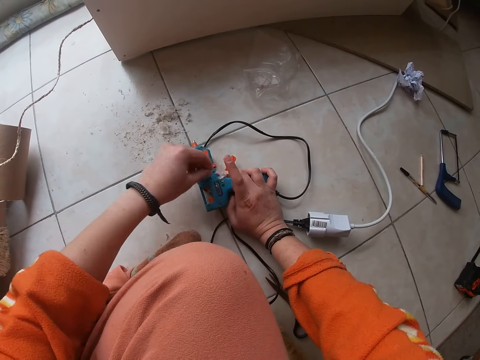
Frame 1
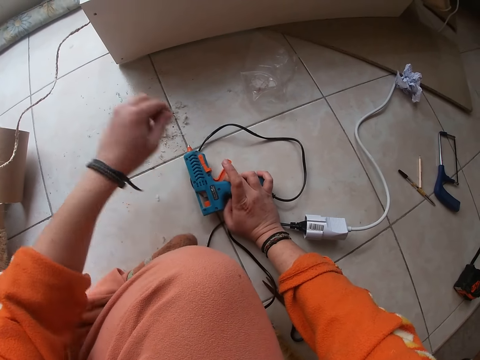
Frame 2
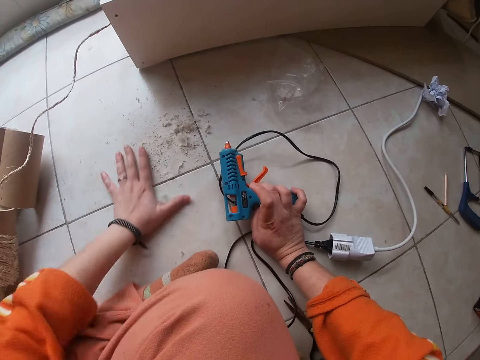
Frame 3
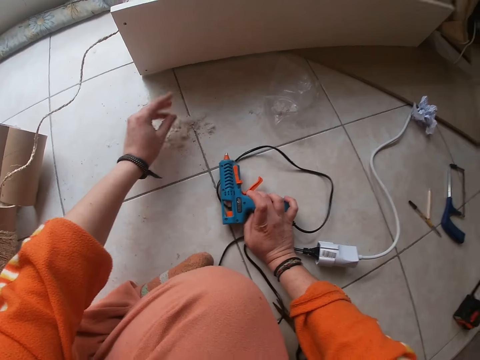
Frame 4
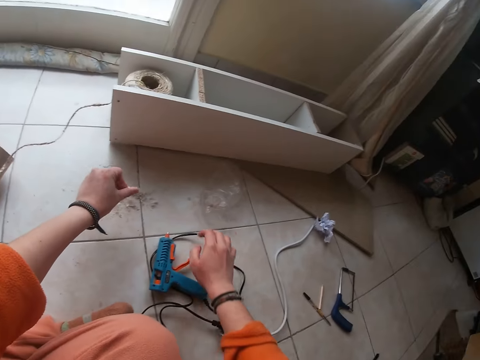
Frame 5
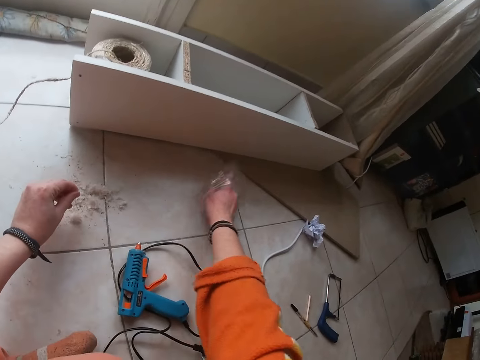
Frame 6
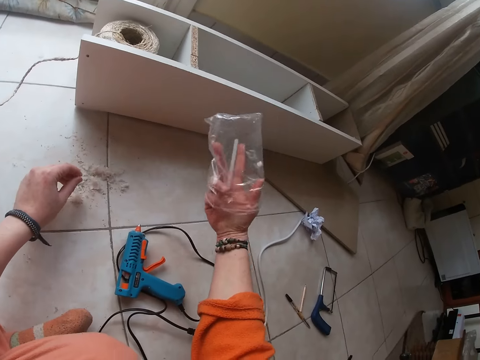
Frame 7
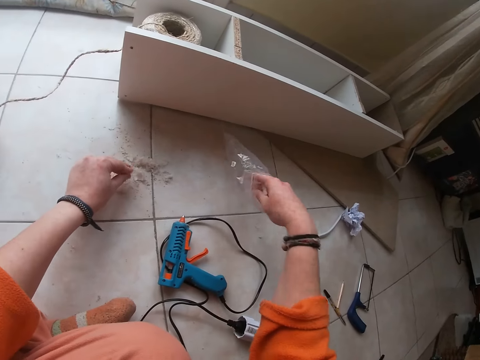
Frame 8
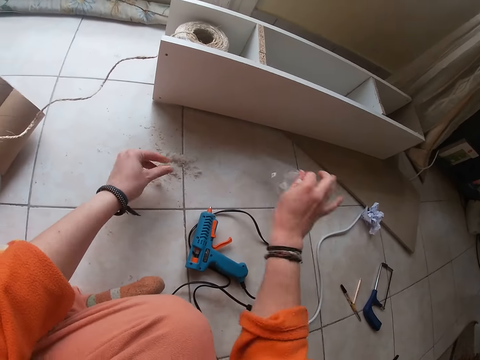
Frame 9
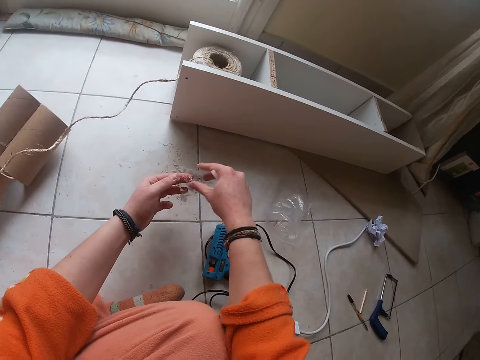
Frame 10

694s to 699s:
The camera wearer gathers the peeled glue on the floor with her left hand. She picks up the paper bag from the floor with her right hand. She inserts her hand in the polythene bag. She takes the glue stick from the paper bag with her right hand. She drops the polythene paper on the floor.

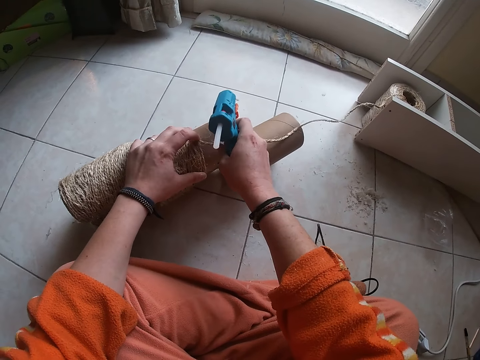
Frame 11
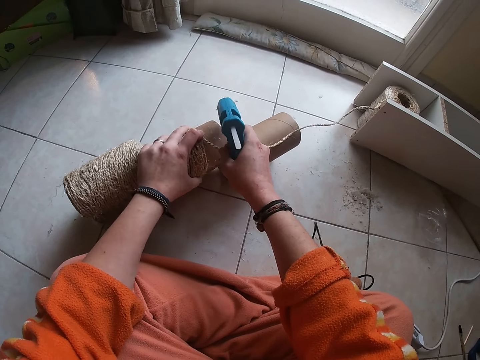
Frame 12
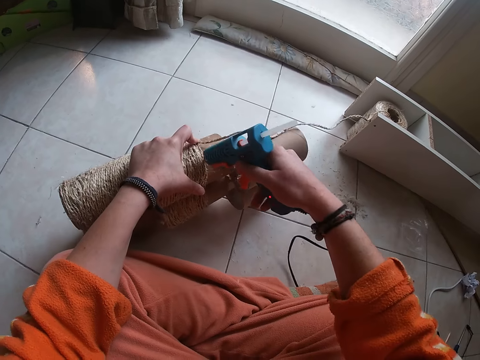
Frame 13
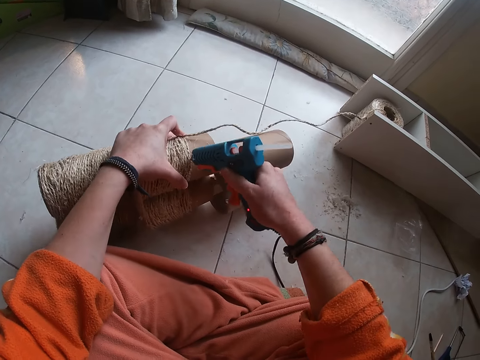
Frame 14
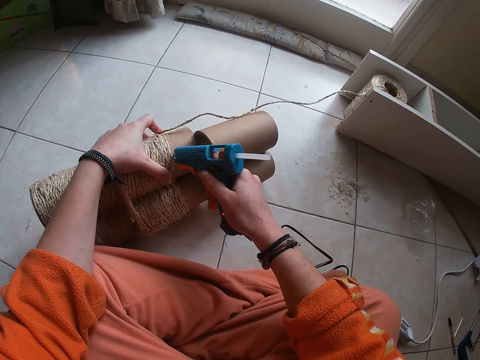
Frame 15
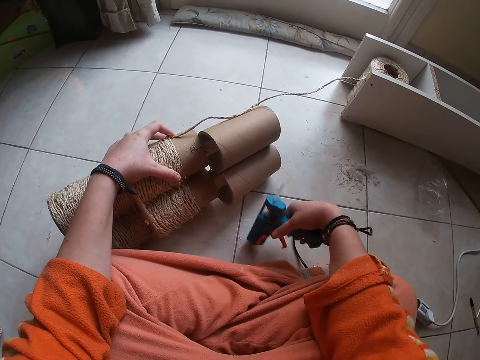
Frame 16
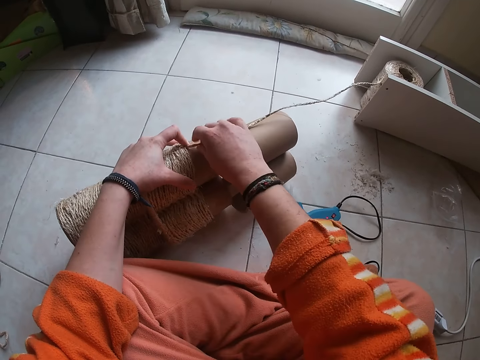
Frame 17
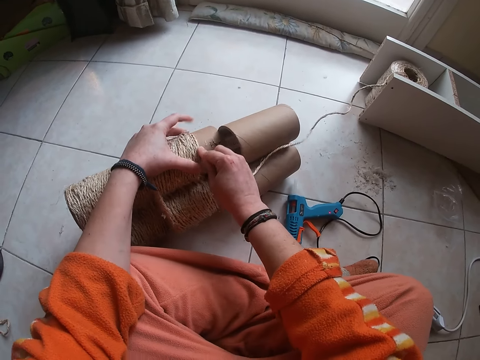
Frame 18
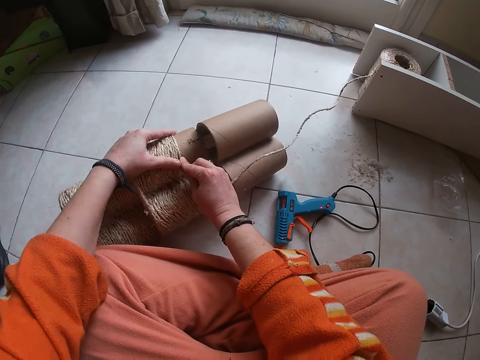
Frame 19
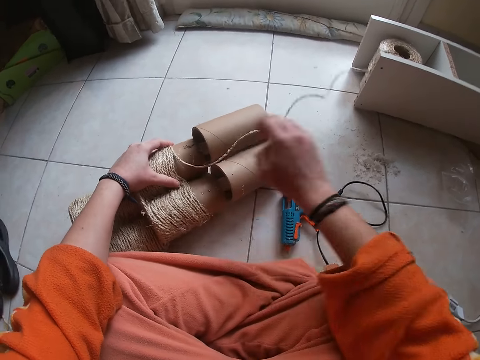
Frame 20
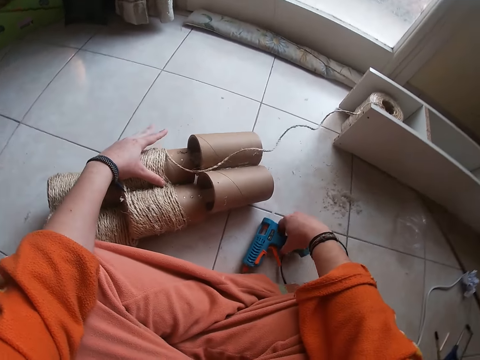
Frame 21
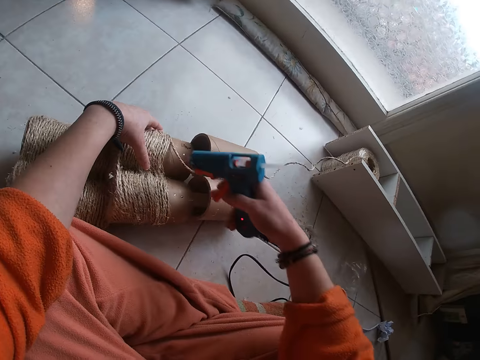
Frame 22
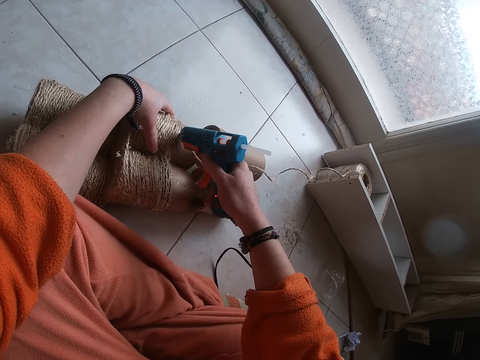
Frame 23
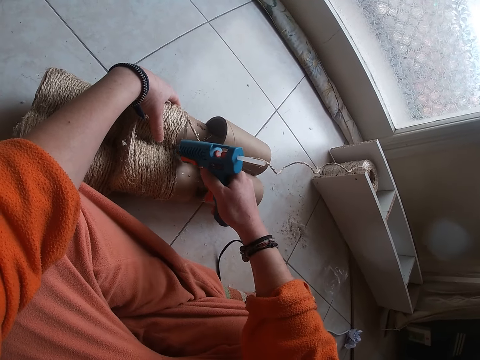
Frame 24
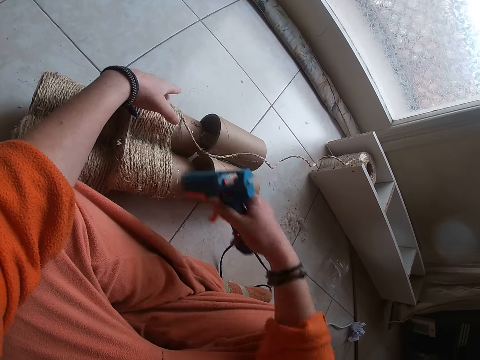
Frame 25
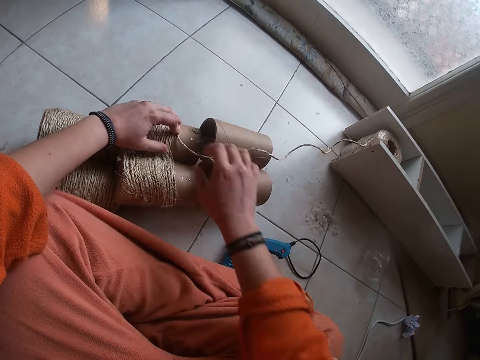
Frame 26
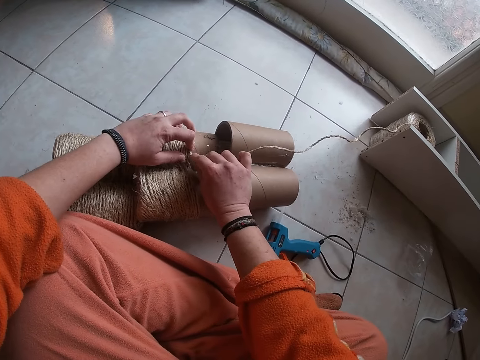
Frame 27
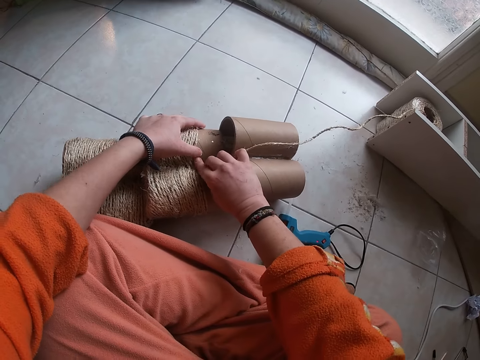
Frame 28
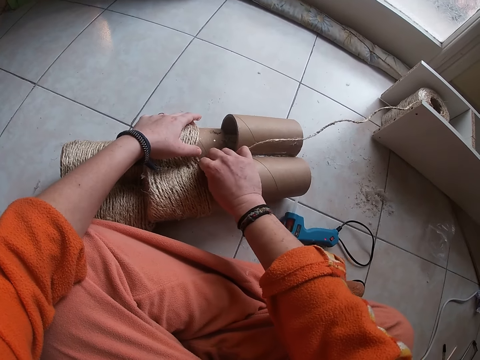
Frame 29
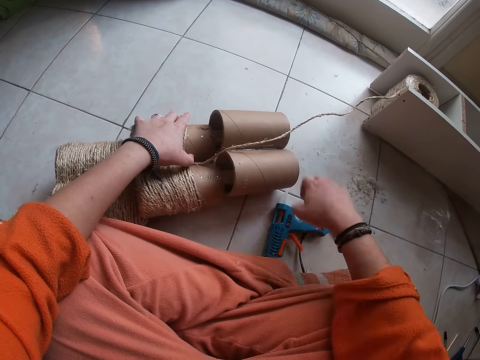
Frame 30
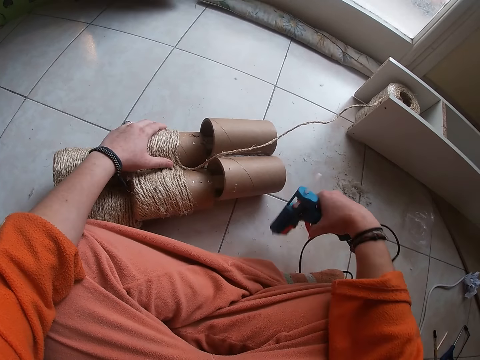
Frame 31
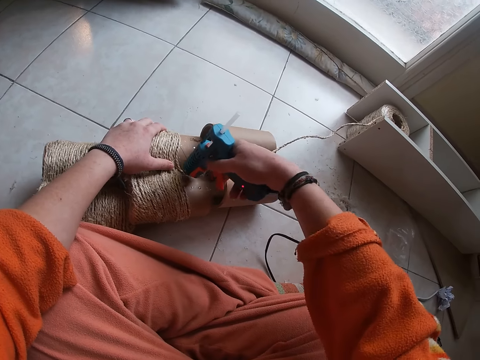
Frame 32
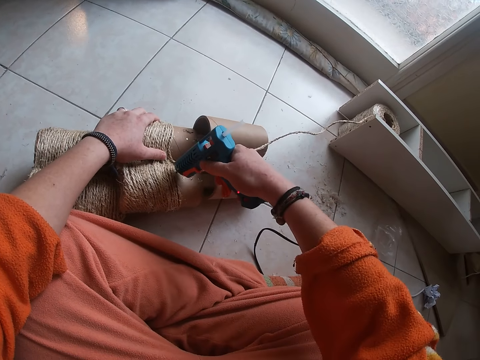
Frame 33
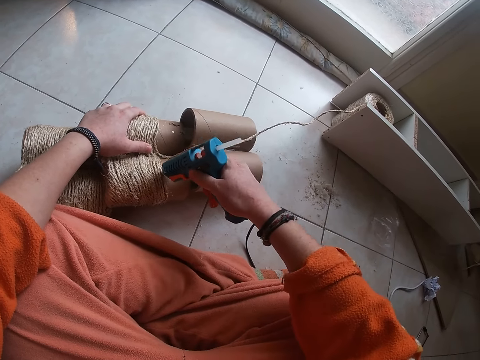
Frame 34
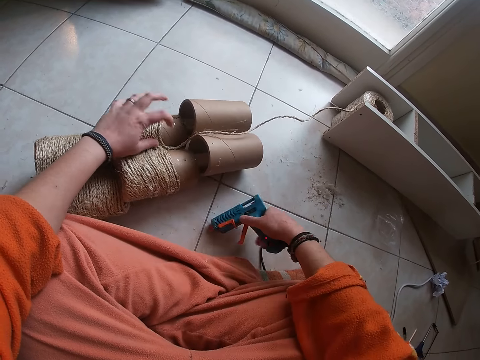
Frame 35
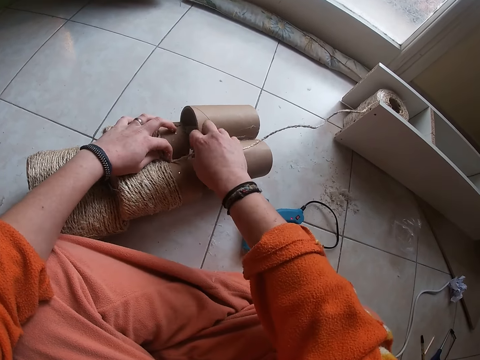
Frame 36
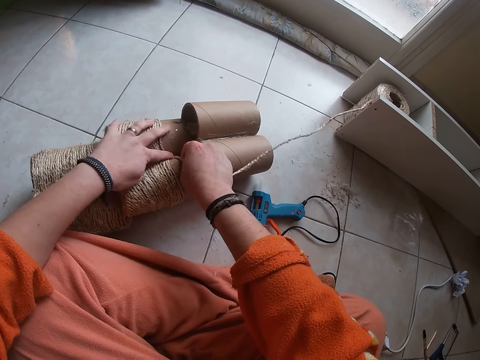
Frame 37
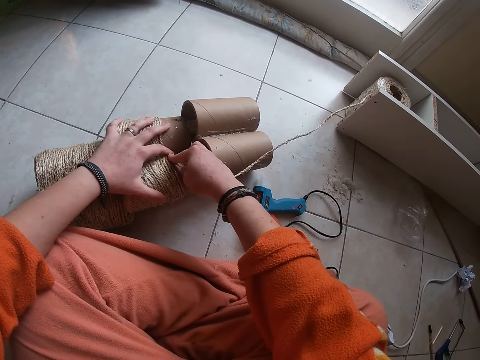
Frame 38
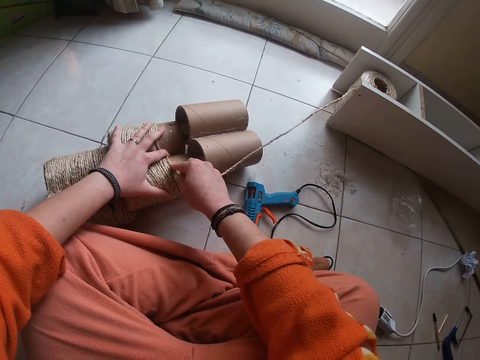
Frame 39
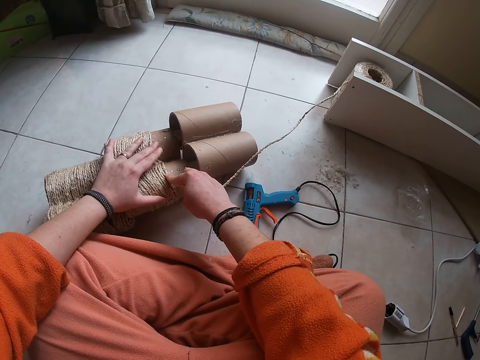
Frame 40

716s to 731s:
The camera wearer attaches yarn to the rolled carton with both her hands. She applies glue on the carton from the glue gun in her right hand. She places the glue gun in her right hand on the floor. She attaches yarn to the rolled carton with both her hands. She picks up the glue gun from the floor with her right hand. She applies glue on the carton from the glue gun in her right hand. She places the glue gun in her right hand on the floor. She attaches yarn to the rolled carton with both her hands. She picks up the glue gun from the floor with her right hand. She applies glue on the carton from the glue gun in her right hand. She places the glue gun in her right hand on the floor. She attaches yarn to the rolled carton with both her hands.

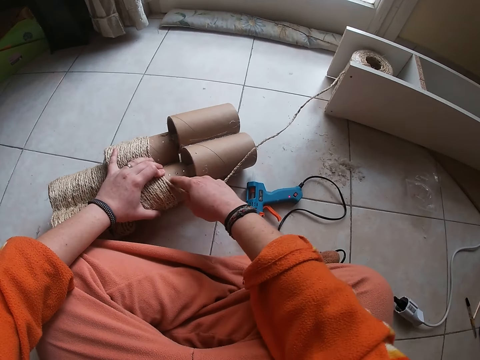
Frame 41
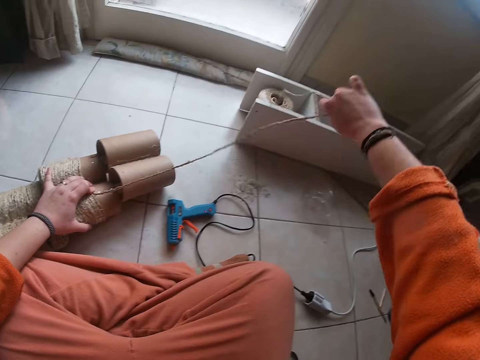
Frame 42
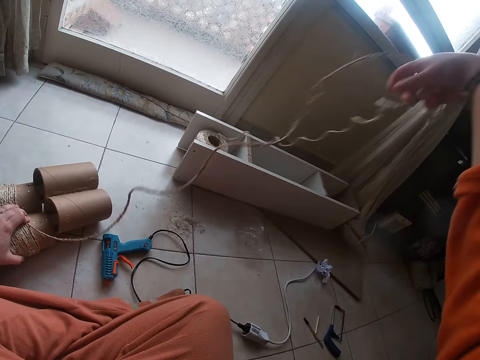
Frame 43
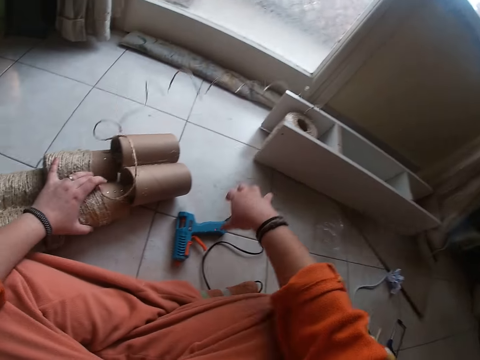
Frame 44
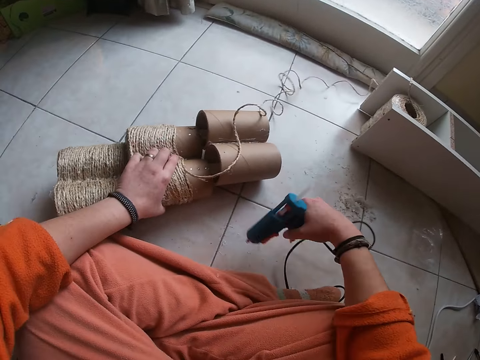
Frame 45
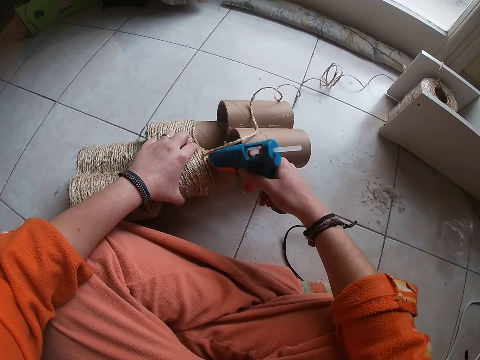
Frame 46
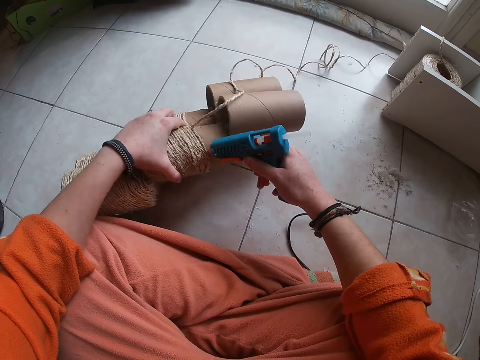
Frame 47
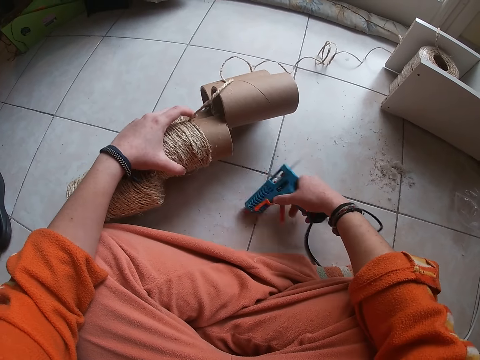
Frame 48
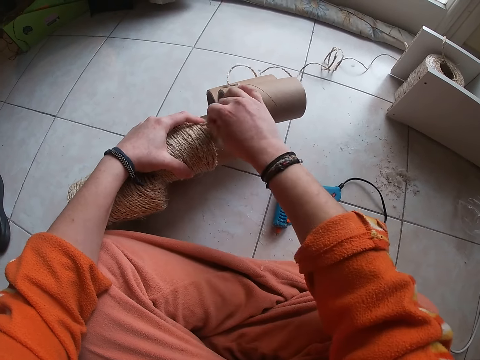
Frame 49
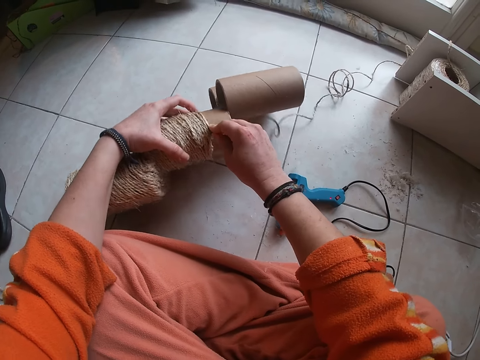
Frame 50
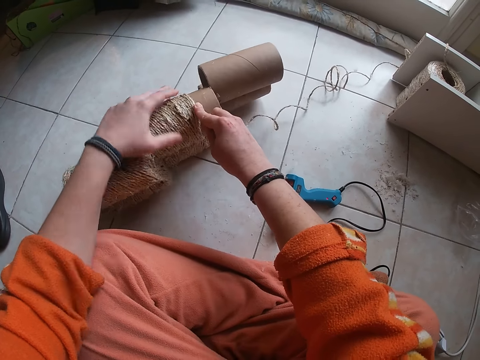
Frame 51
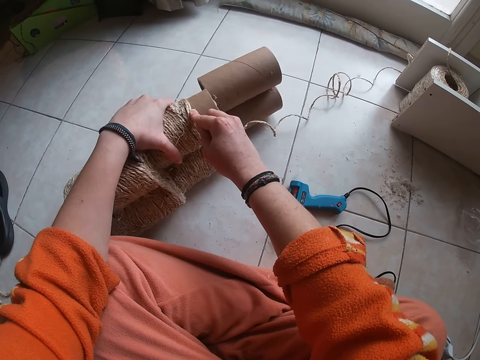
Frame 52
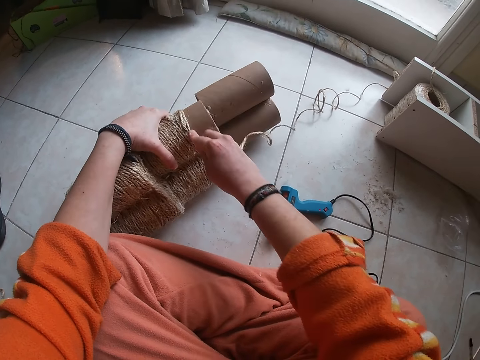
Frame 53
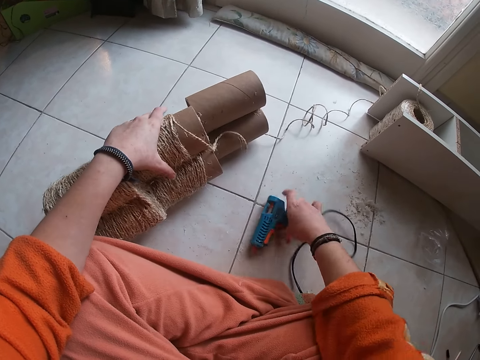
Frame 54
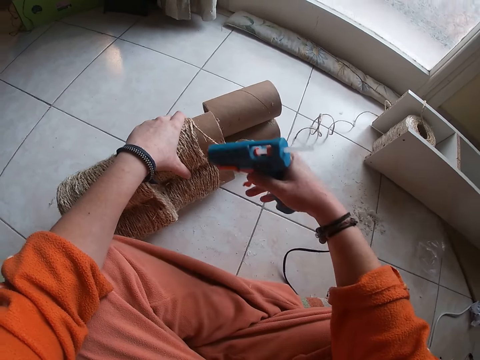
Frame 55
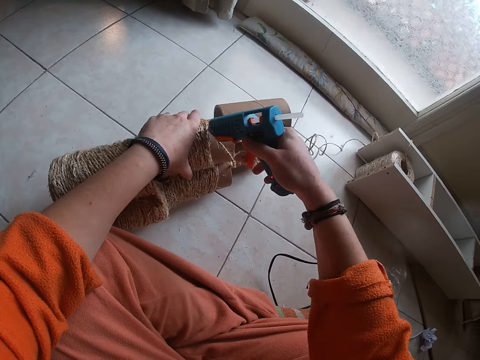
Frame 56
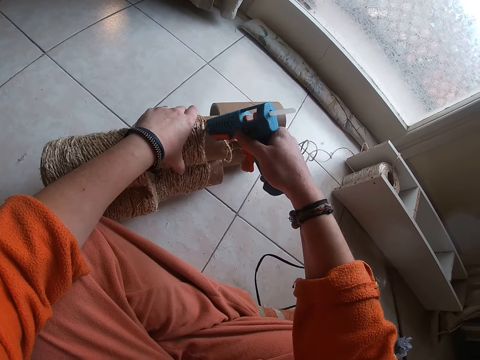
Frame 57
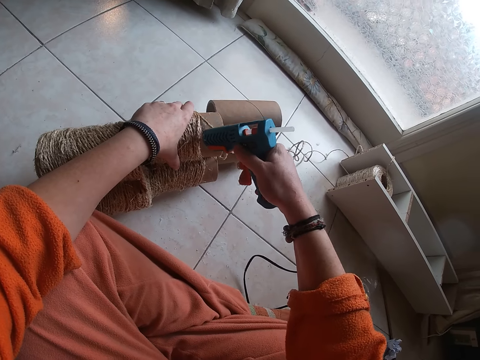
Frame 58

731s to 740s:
The camera wearer pulls yarn from the bundle of yarn in a container on the floor with her right hand. She picks up the glue gun from the floor with her right hand. She applies glue on the carton from the glue gun in her right hand. She places the glue gun in her right hand on the floor. She attaches yarn to the rolled carton with both her hands. She picks up the glue gun from the floor with her right hand. She applies glue on the carton from the glue gun in her right hand.
